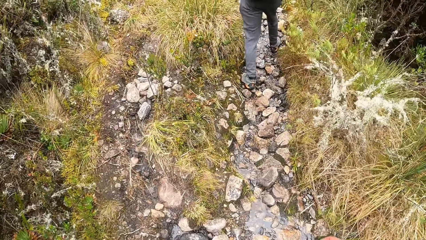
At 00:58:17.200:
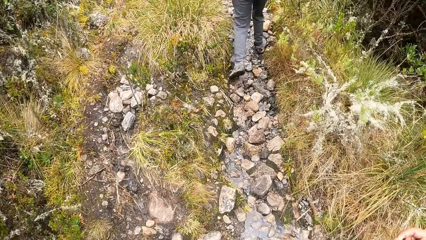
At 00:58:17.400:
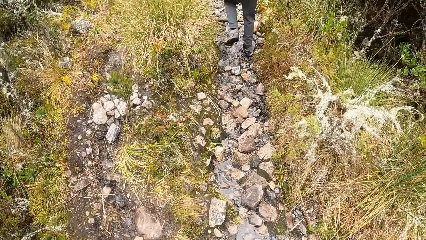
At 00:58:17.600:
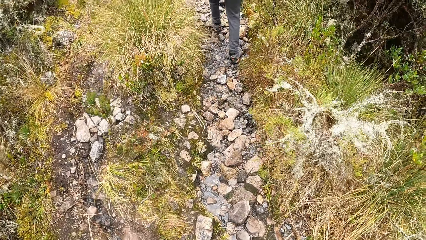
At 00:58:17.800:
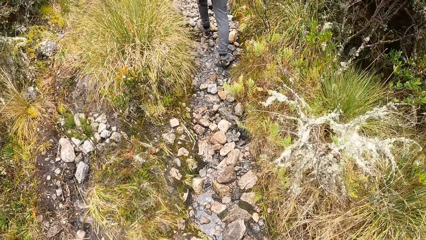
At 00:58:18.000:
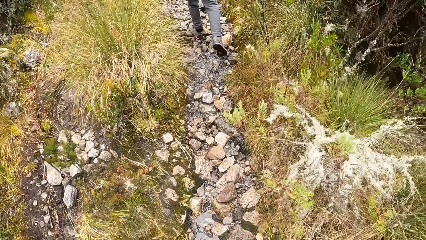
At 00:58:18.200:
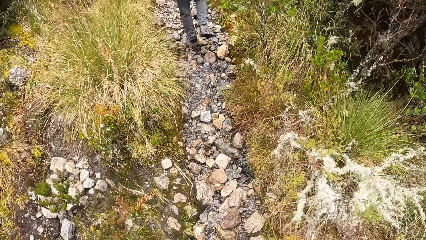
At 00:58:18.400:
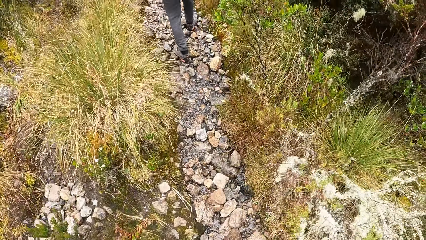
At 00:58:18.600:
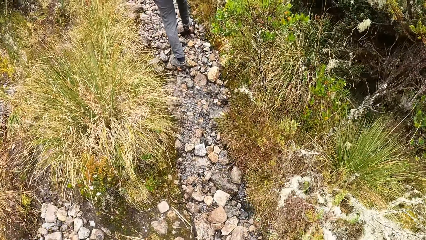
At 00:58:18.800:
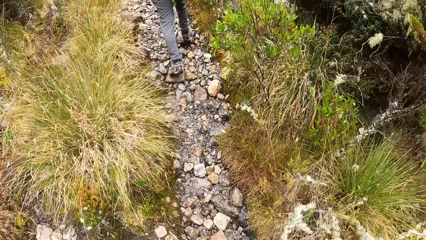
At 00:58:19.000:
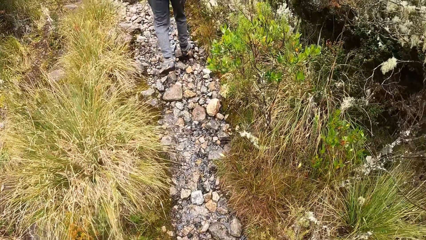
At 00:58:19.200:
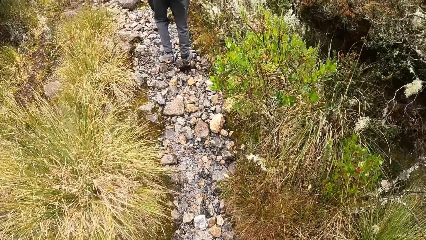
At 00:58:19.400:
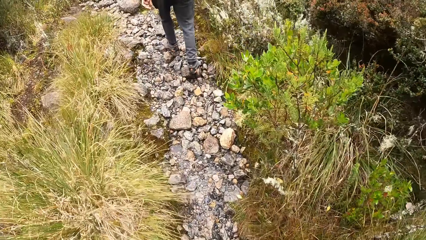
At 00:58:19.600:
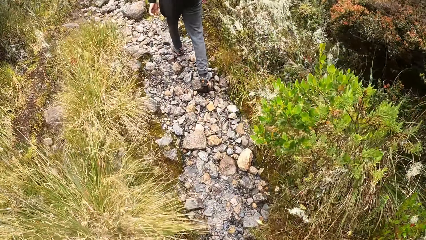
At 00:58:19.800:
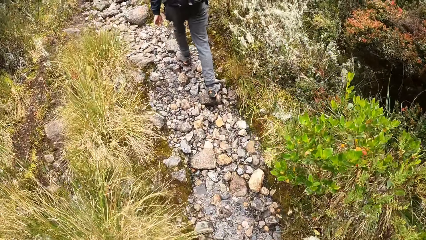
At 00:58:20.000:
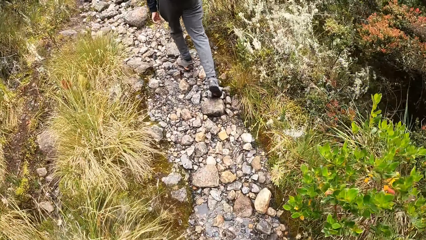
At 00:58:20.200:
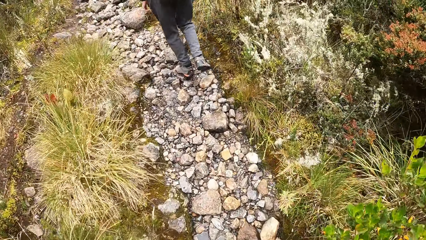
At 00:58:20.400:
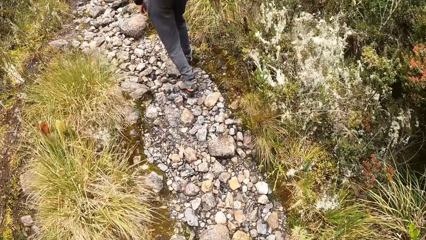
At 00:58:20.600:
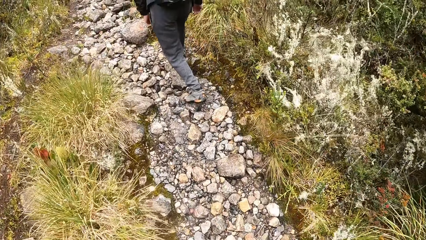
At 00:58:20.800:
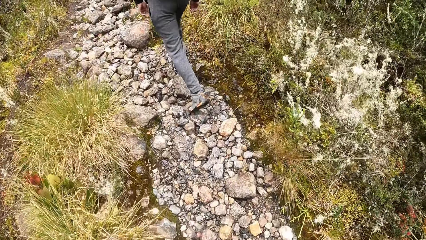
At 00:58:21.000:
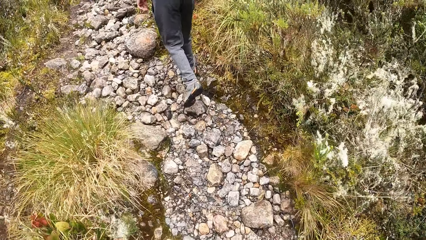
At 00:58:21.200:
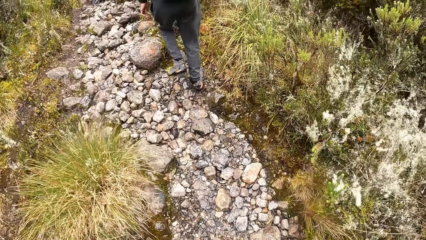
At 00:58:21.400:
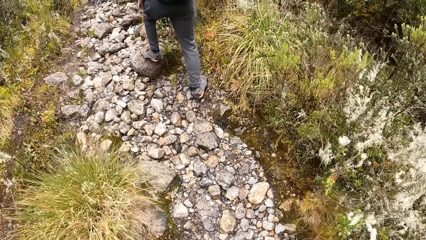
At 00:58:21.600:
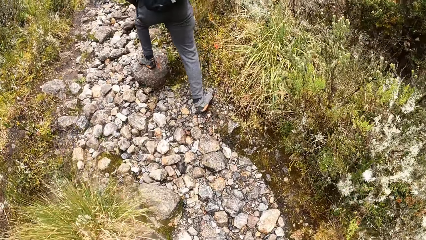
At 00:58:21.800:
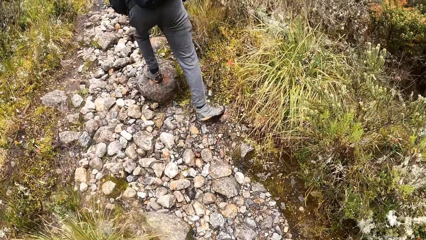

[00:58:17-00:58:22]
The camera wearer looks down.

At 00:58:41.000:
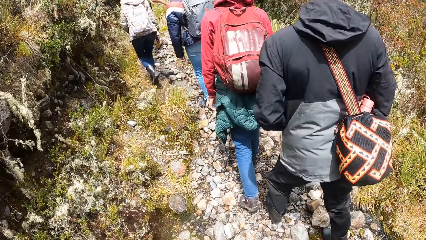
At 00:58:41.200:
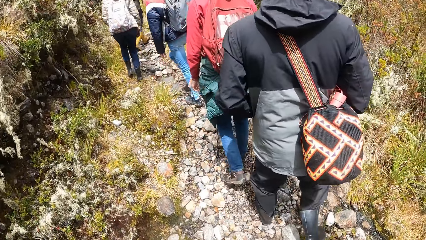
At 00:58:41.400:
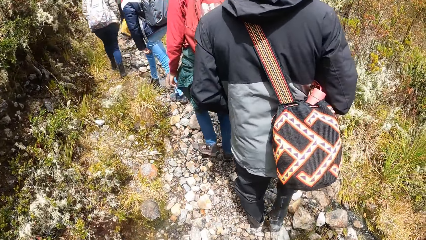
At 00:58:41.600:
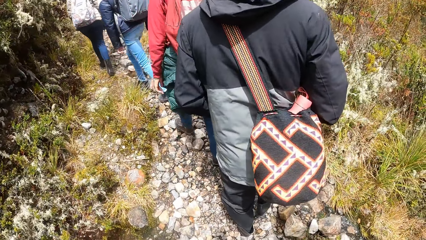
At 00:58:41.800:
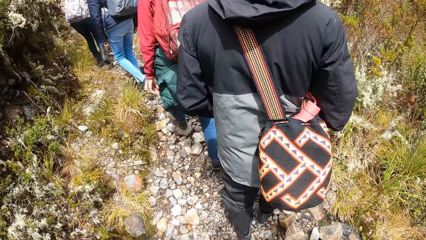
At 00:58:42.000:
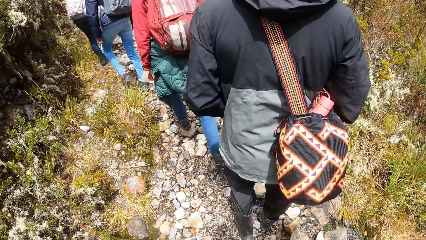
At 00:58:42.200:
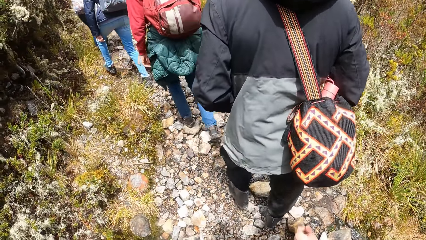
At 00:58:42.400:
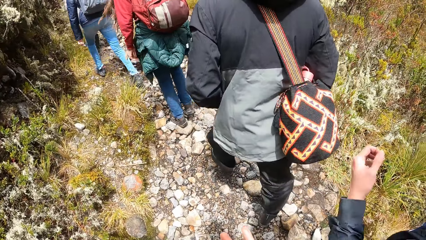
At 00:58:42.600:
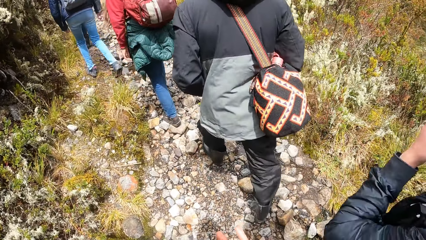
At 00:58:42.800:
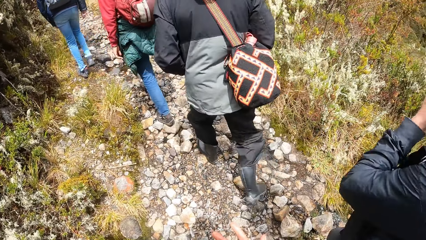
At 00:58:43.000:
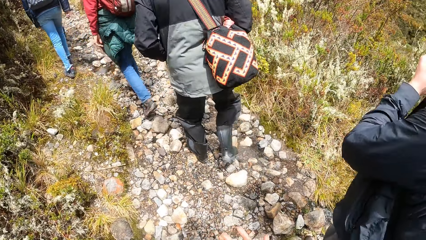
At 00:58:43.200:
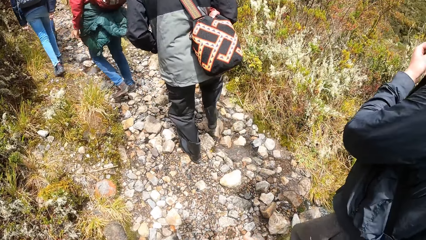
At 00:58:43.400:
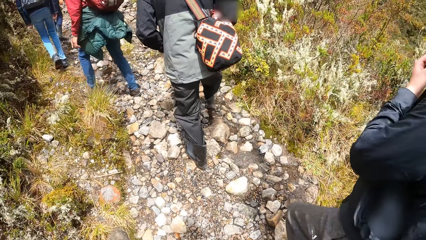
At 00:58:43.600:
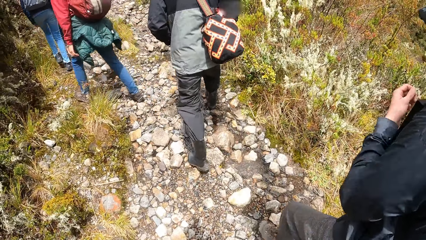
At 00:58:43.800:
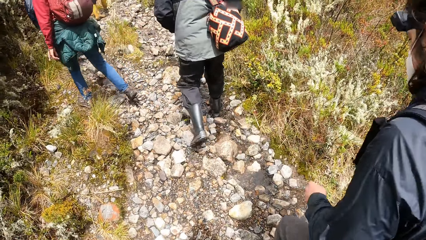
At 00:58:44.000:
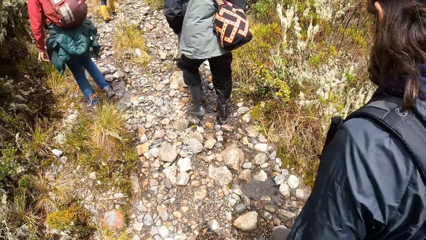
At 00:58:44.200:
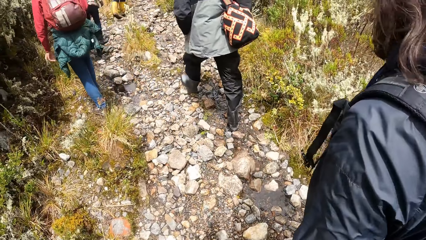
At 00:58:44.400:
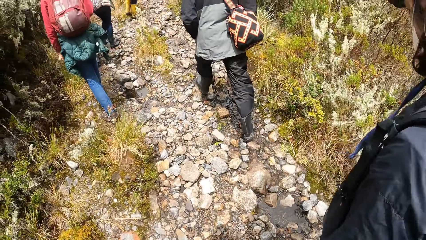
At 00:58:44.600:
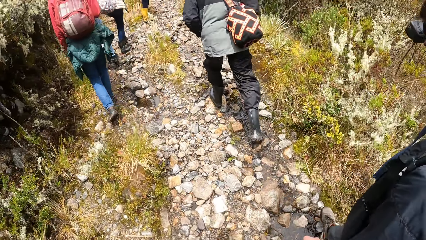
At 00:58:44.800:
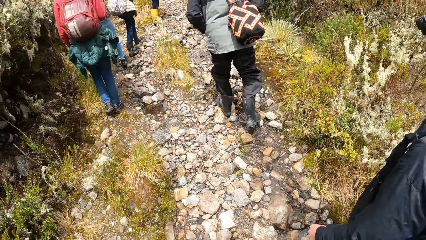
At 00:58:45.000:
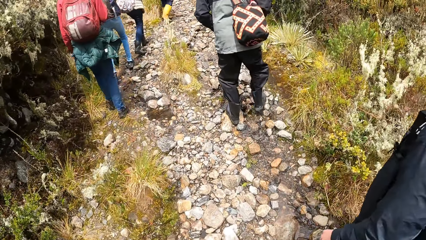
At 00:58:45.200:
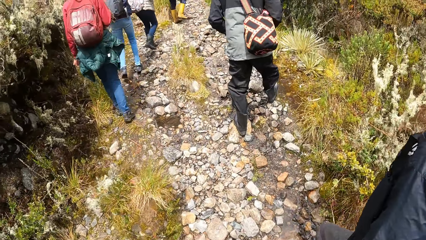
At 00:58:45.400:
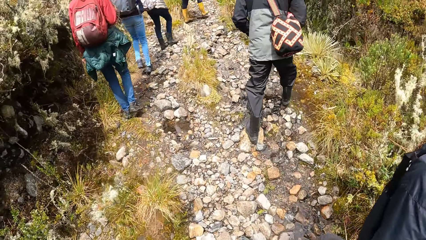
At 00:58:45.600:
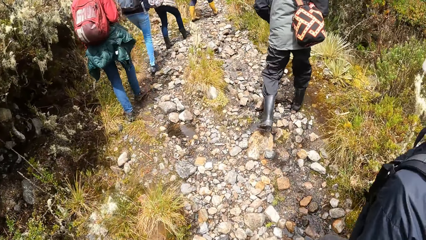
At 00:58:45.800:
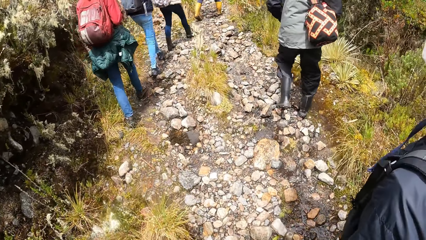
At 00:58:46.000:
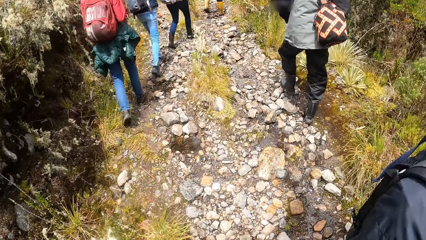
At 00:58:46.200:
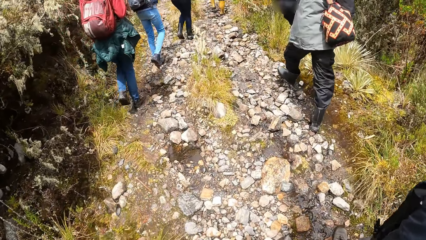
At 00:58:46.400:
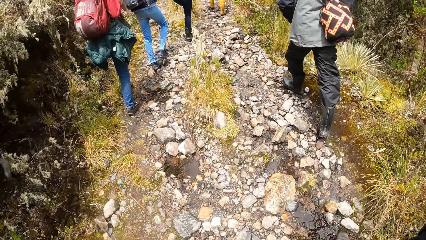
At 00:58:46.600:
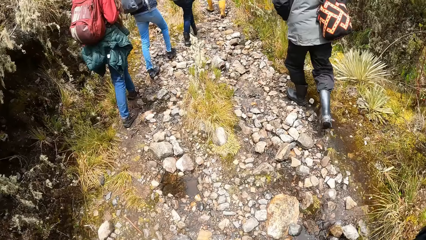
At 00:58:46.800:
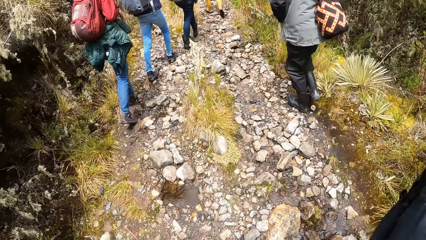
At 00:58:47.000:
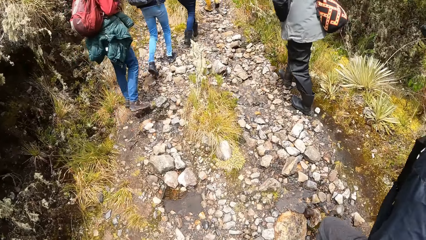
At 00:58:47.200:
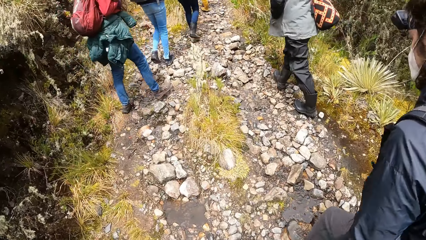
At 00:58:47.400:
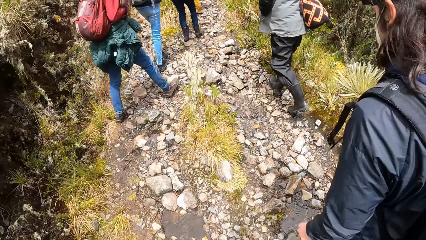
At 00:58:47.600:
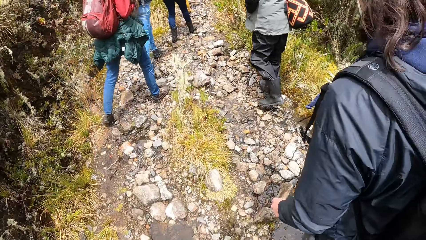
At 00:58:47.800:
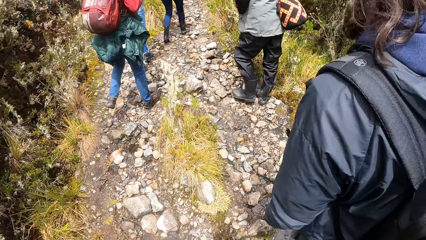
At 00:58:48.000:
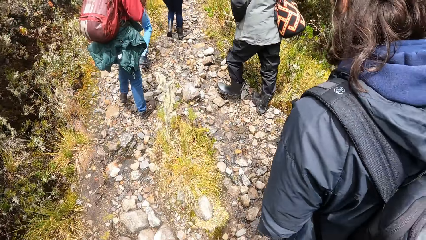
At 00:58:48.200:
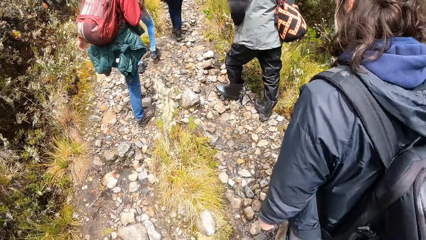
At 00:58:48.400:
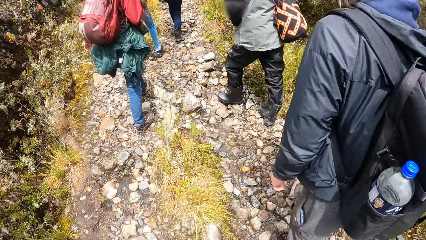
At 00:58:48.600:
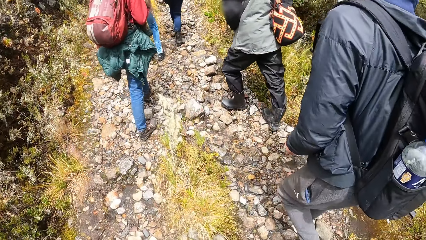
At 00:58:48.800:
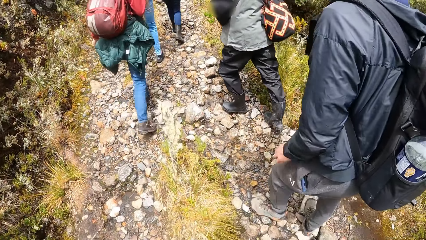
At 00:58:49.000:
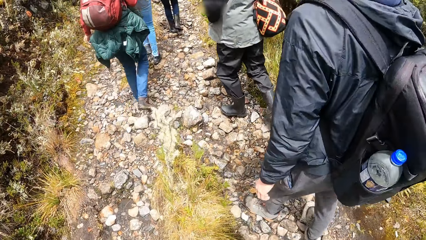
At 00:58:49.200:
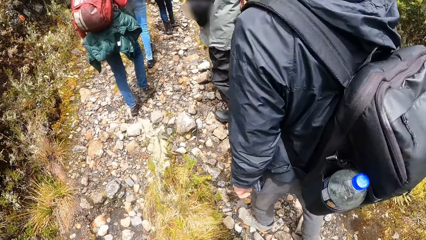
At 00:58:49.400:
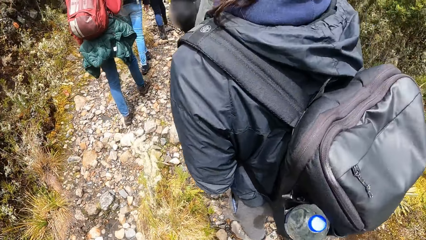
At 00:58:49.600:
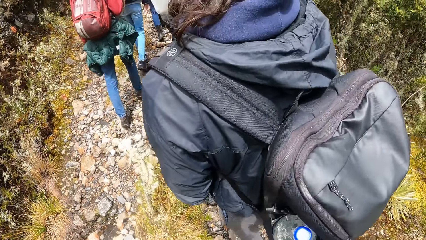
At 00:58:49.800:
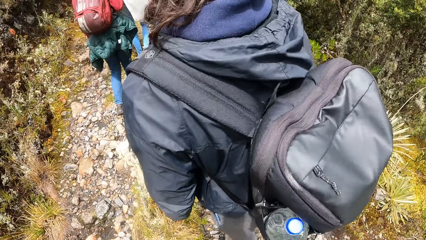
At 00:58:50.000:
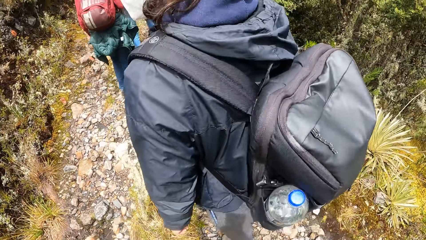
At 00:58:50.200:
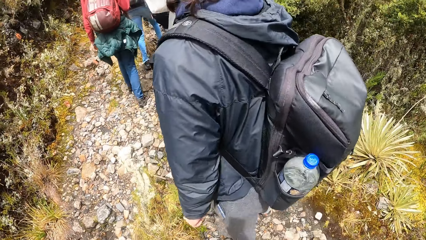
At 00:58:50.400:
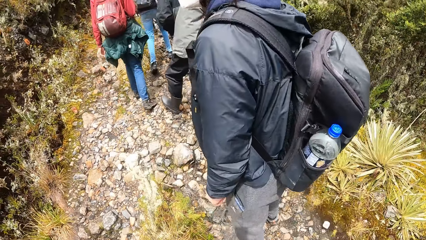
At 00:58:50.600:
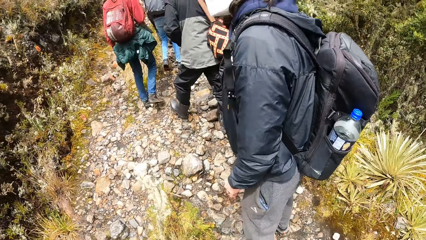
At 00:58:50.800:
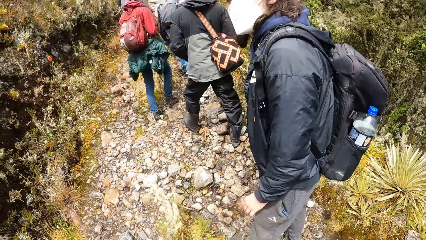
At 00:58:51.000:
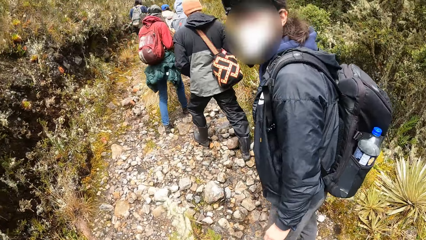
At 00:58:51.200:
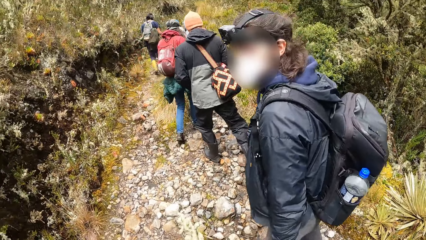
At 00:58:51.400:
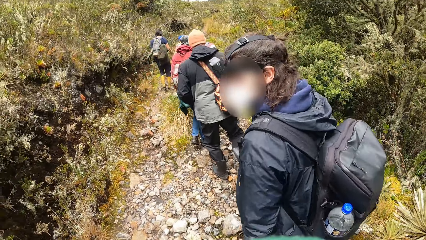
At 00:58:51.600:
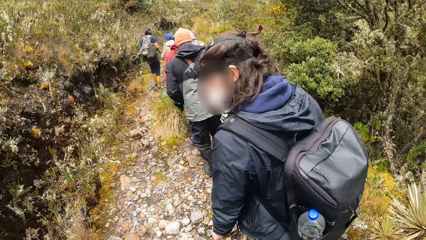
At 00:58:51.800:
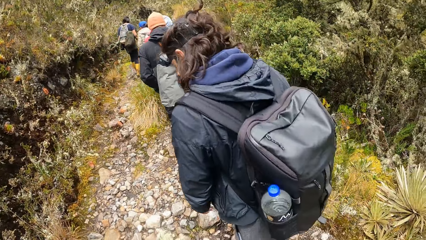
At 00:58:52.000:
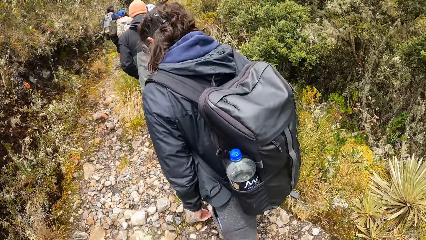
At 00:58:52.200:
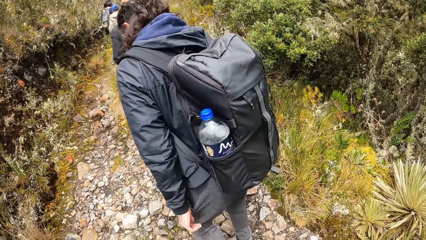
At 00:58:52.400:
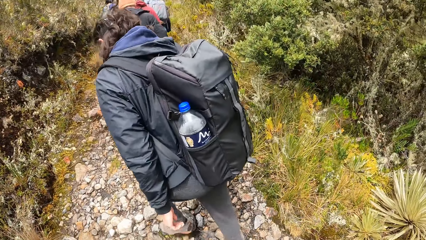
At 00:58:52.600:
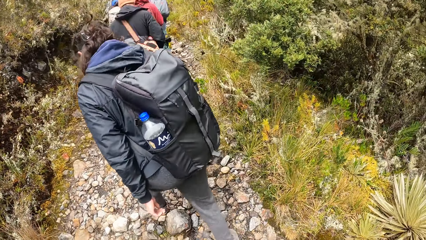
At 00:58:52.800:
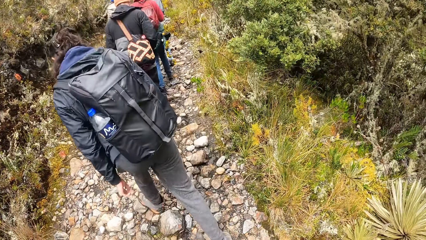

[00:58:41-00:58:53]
The camera wearer stops. They walk. They walk down the pathway in the bush.
